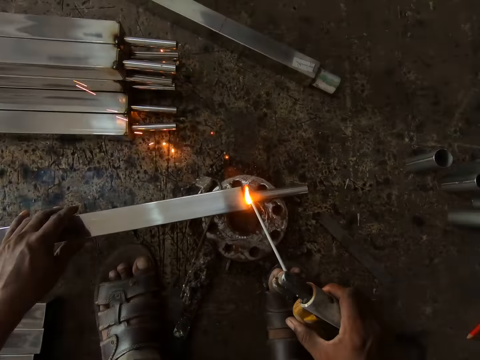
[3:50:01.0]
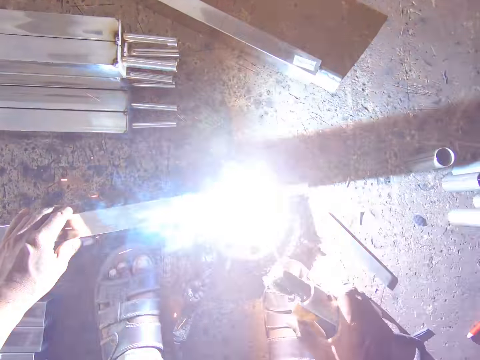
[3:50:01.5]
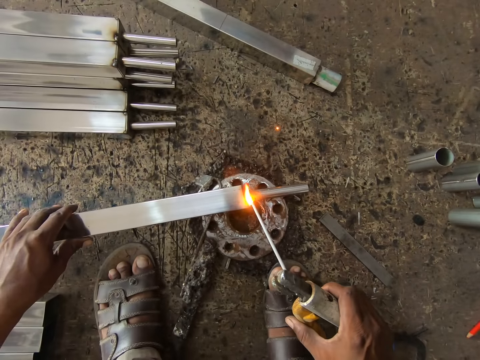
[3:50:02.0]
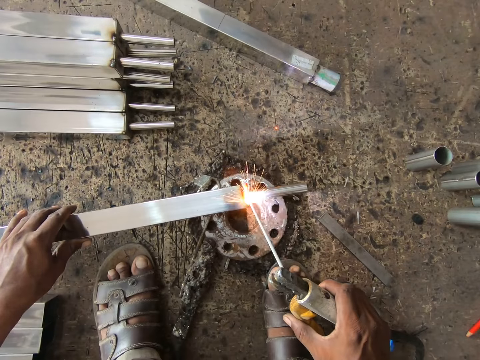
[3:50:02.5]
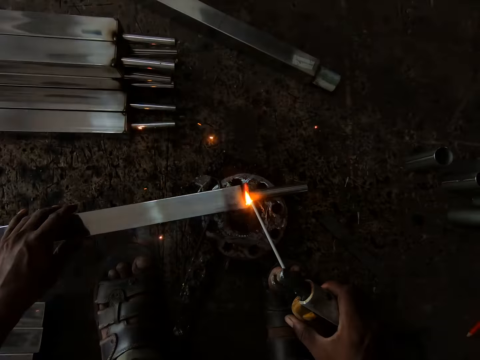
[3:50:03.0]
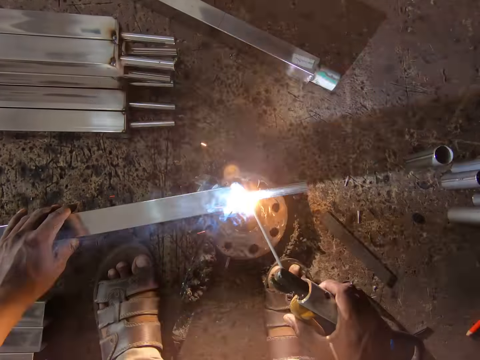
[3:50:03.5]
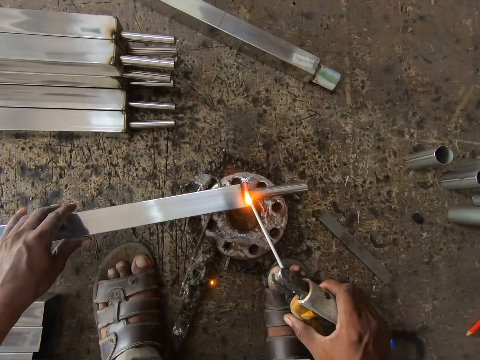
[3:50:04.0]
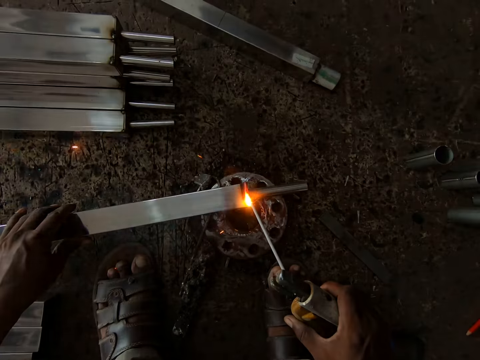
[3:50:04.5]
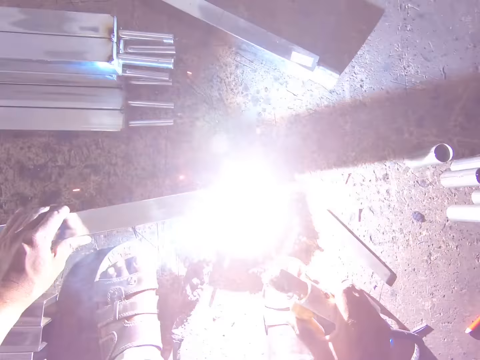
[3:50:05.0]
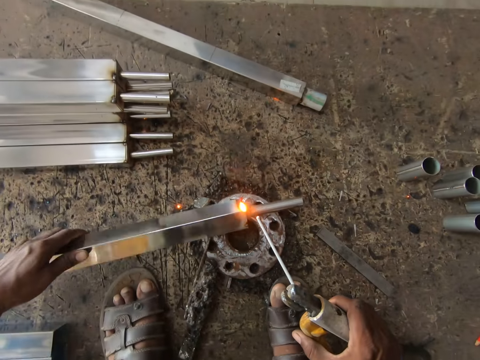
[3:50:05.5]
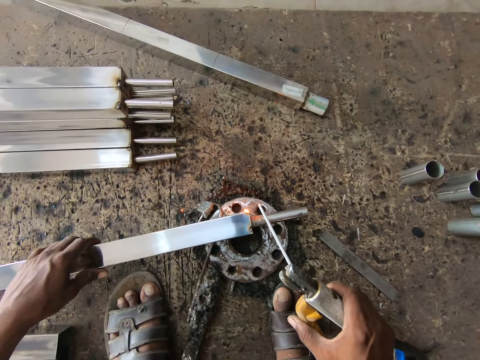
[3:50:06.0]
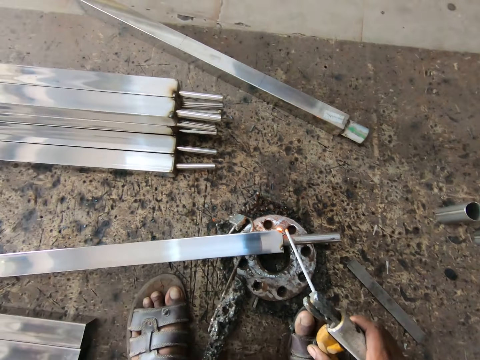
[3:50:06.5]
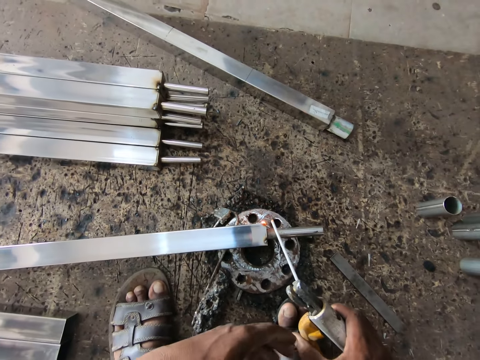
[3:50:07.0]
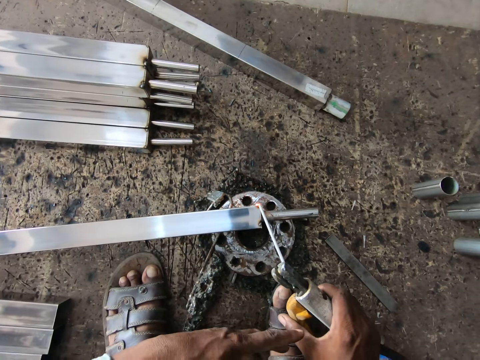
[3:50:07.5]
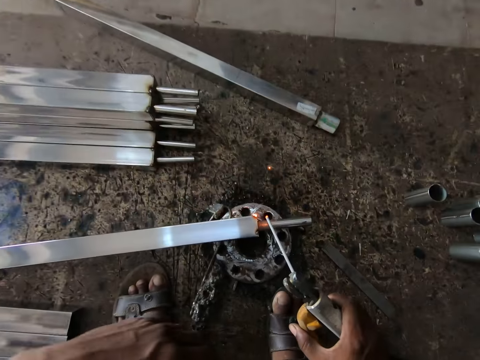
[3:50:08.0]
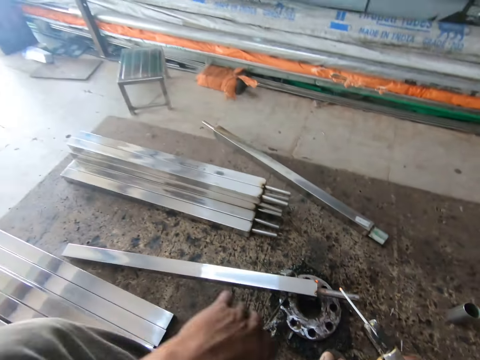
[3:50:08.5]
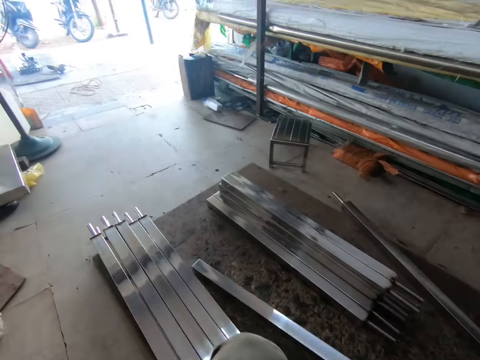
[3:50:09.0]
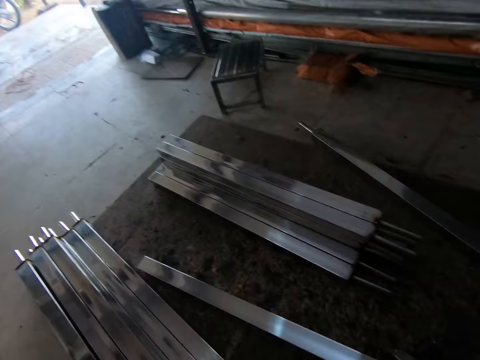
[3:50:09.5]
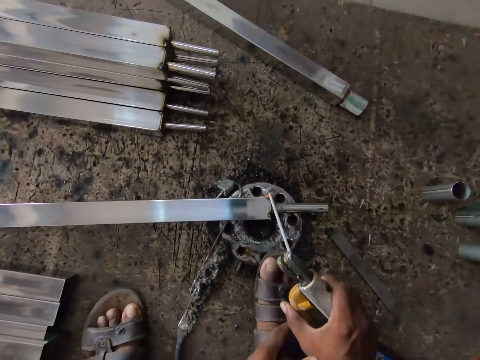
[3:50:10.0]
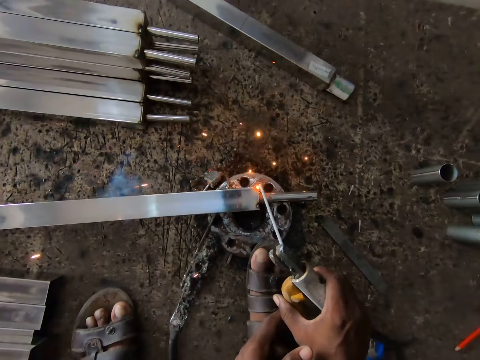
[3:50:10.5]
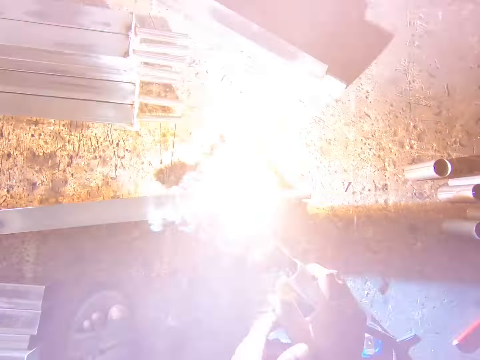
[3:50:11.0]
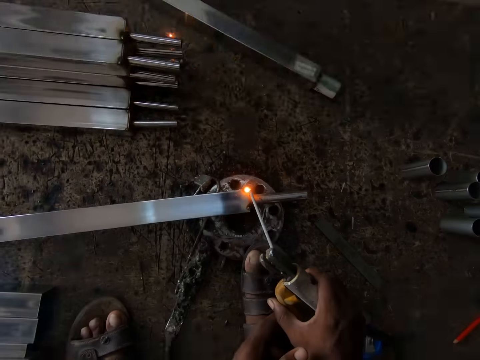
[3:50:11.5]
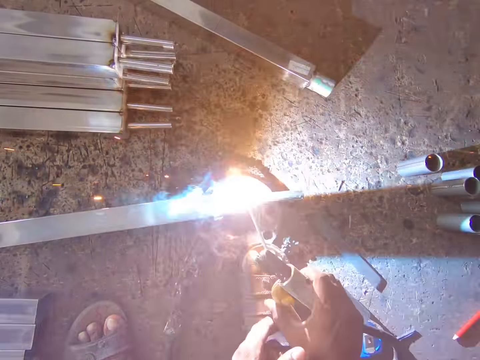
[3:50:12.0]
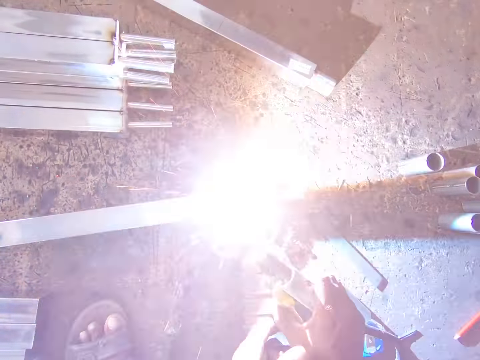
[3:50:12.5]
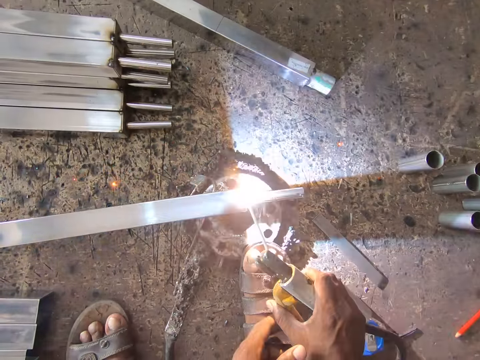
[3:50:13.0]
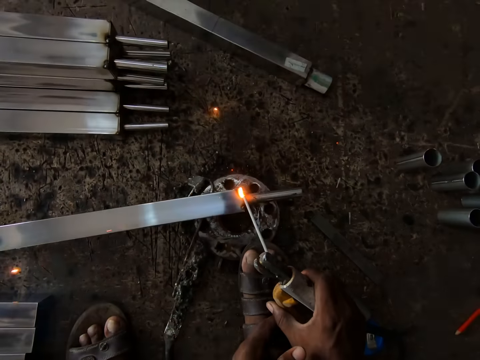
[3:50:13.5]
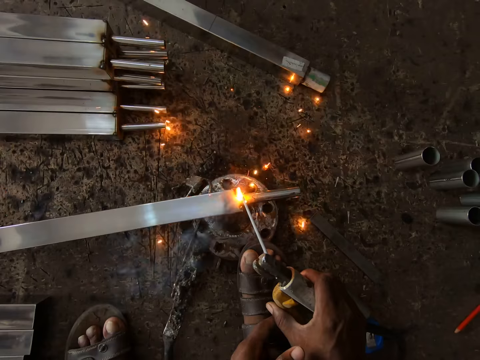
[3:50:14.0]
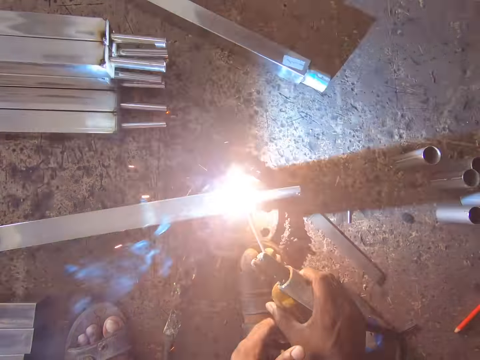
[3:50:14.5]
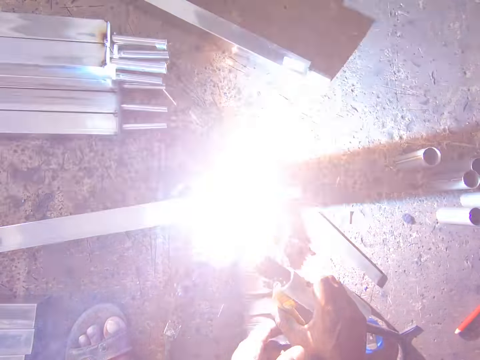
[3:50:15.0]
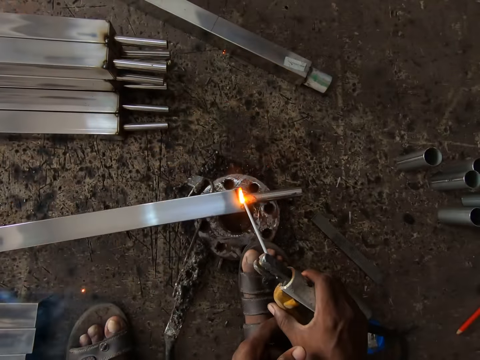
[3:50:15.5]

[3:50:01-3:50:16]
The camera wearer turns the steel rod on the flange with his left hand. He removes his left hand from the steel rod on the flange. He straightens a hand. He welds the steel rod on the flange with the electrode in the electrode holder in his right hand. He looks around. He welds the steel rod on the flange with the electrode in the electrode holder in both hands.

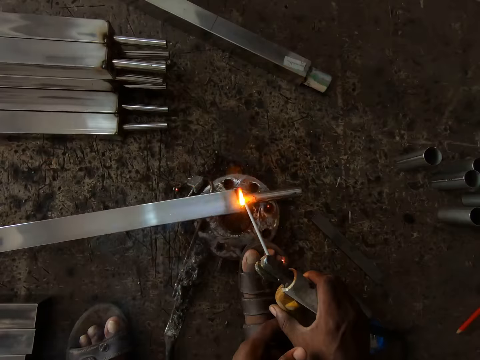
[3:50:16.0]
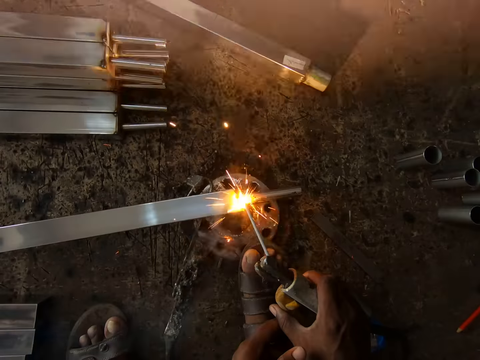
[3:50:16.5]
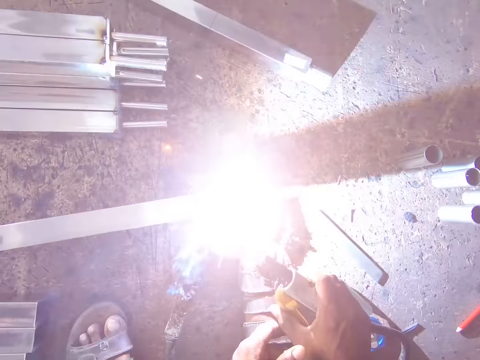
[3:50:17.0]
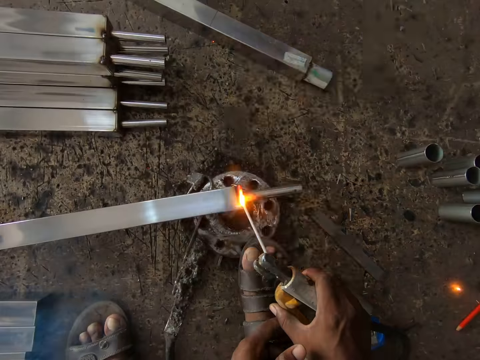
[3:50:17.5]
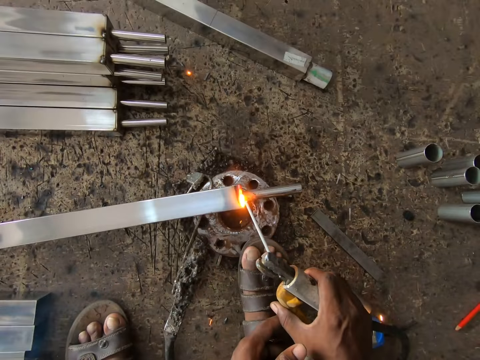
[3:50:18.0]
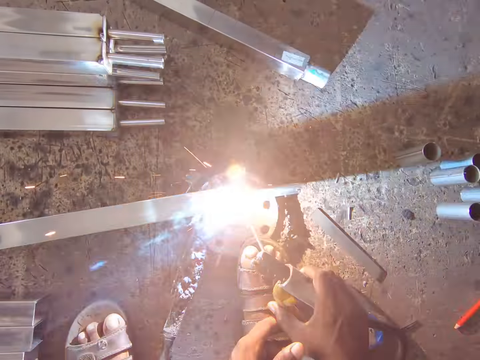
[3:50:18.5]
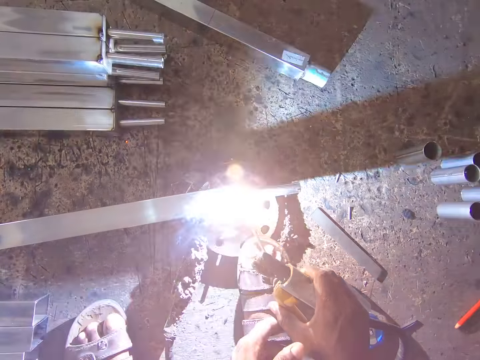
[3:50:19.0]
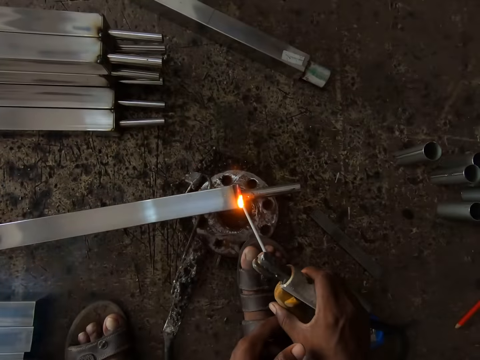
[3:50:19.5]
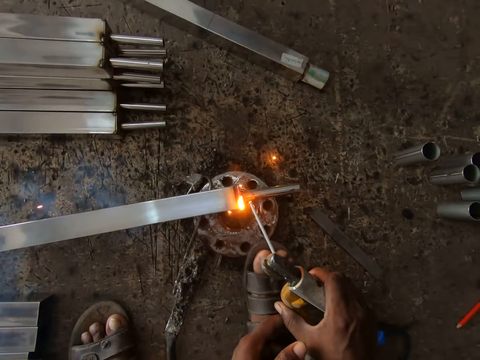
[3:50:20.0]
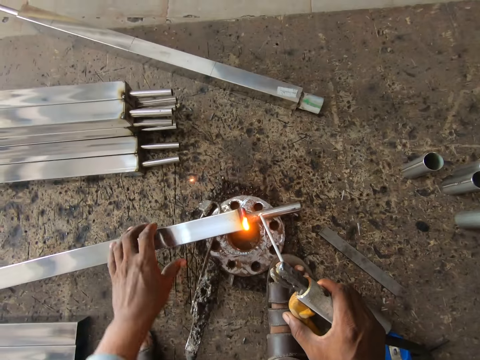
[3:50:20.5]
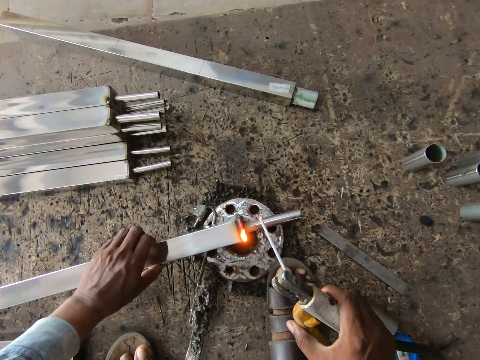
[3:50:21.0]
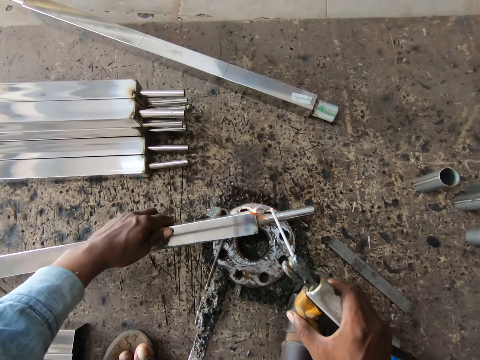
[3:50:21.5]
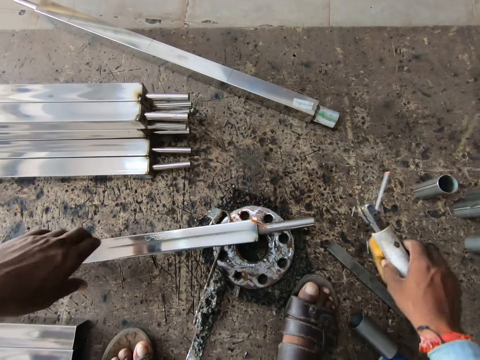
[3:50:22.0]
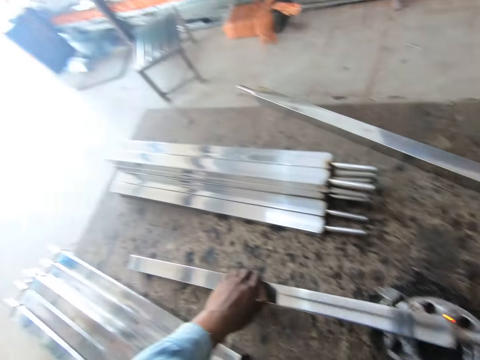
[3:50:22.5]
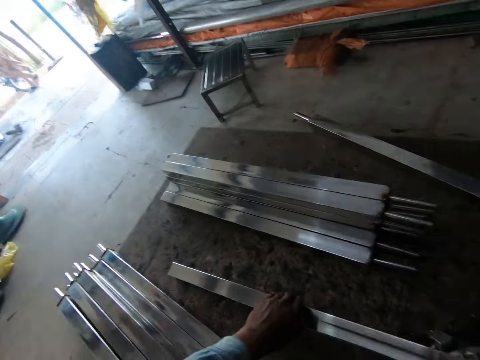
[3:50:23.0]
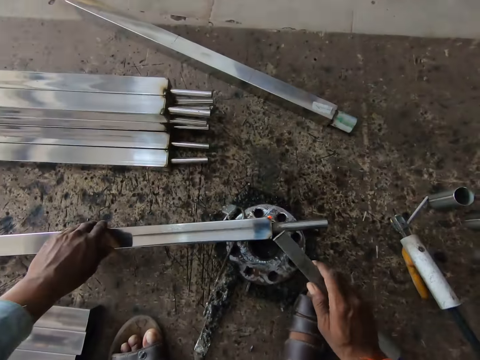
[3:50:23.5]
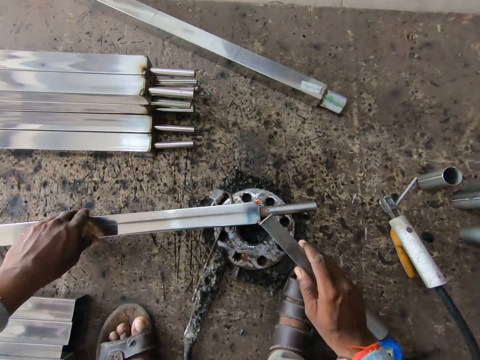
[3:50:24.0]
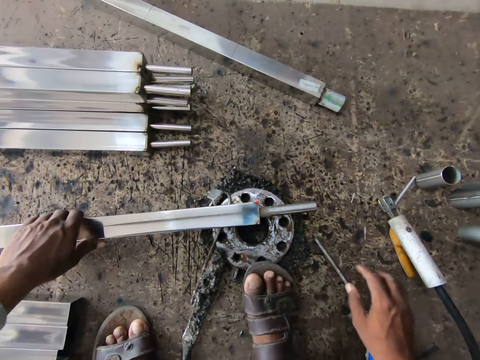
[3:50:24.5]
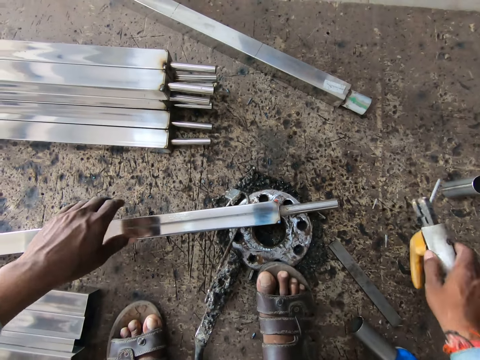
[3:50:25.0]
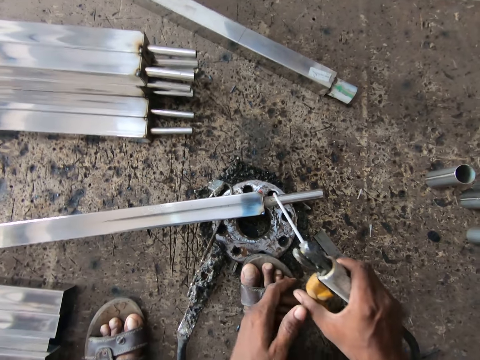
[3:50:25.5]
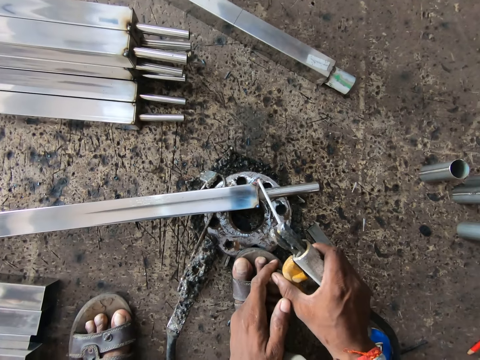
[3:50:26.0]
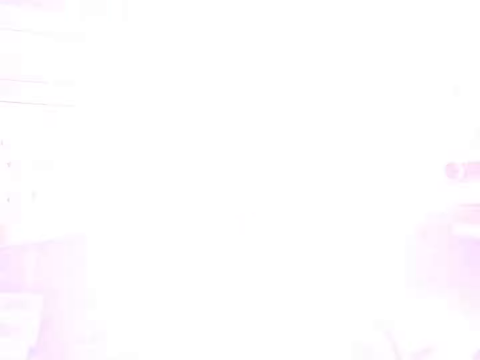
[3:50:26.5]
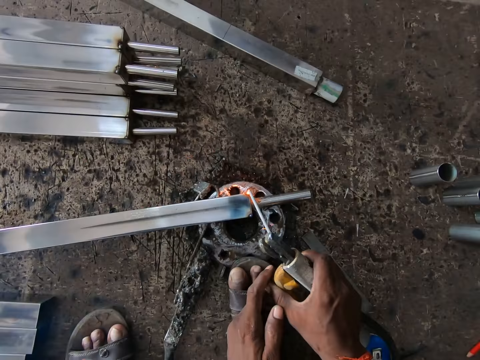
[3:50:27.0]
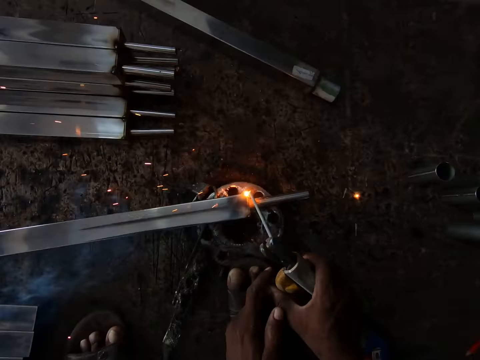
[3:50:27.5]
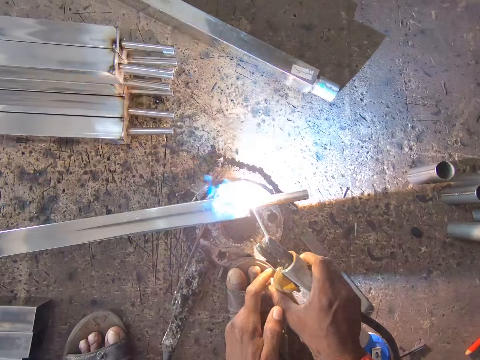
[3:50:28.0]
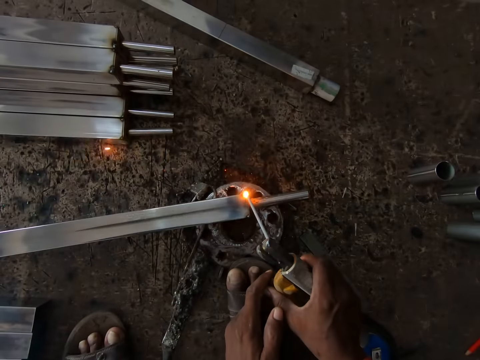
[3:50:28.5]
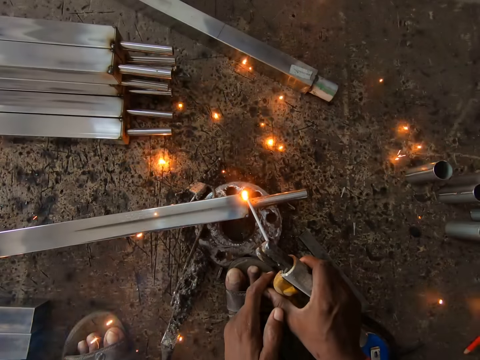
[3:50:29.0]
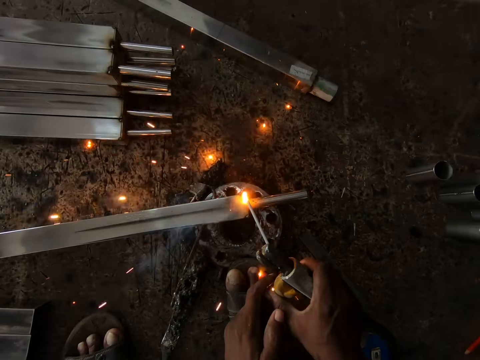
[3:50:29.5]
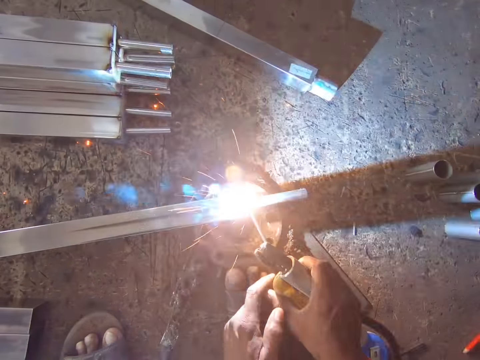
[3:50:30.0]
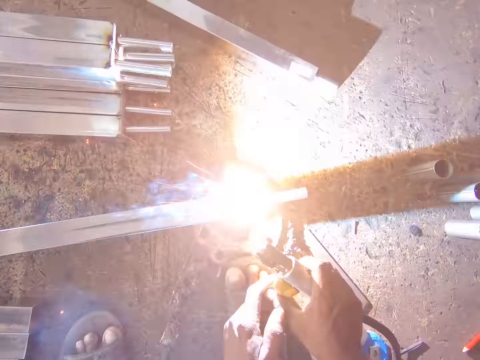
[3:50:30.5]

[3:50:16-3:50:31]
The camera wearer removes his left hand from the electrode holder in both hands. He turns the steel rod on the flange with his left hand. He removes his left hand from the steel rod on the flange. He places the electrode holder on the floor with his right hand. He holds the steel rod on the flange with his left hand. He hits the piece of steel on the steel rod with his right hand. He places the piece of steel on the floor with his right hand. He removes his left hand from the steel rod on the flange. He picks the electrode holder from the floor with his right hand. He holds the electrode holder with both hands. He welds the steel rod on the flange with the electrode in the electrode holder in both hands.
